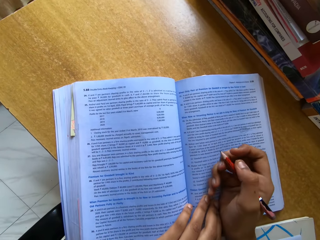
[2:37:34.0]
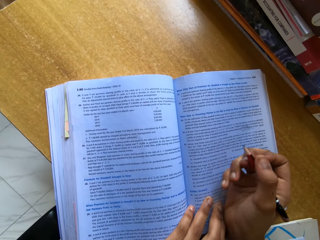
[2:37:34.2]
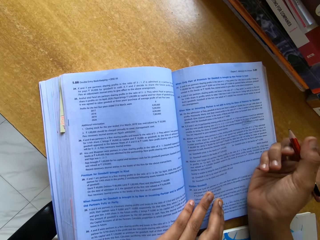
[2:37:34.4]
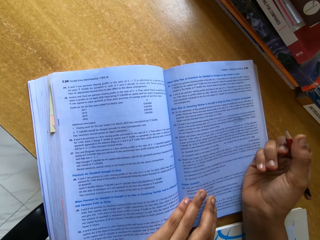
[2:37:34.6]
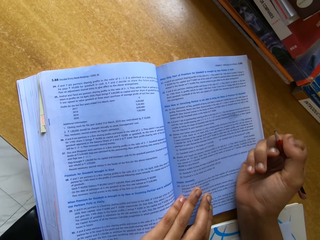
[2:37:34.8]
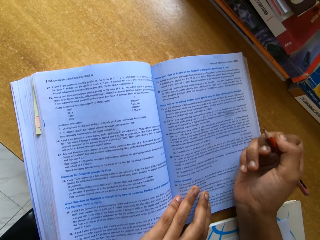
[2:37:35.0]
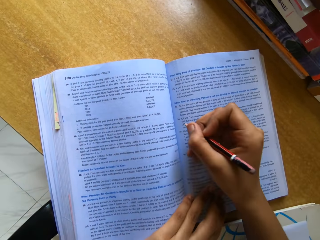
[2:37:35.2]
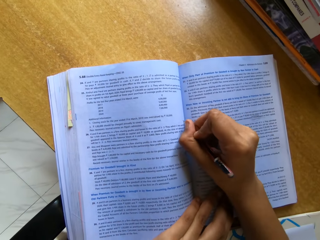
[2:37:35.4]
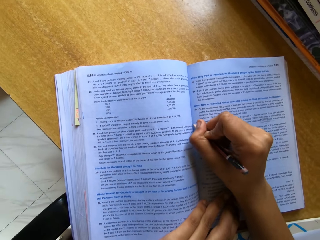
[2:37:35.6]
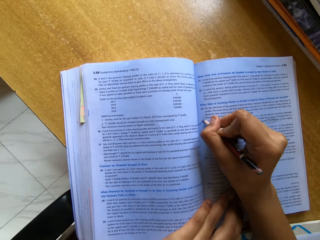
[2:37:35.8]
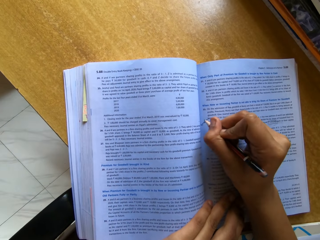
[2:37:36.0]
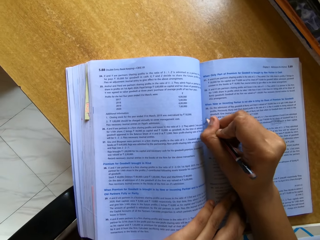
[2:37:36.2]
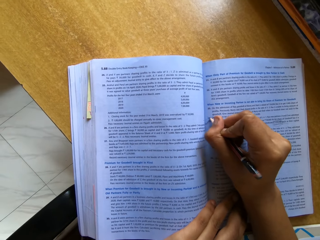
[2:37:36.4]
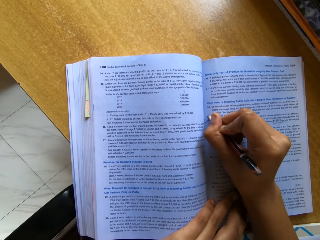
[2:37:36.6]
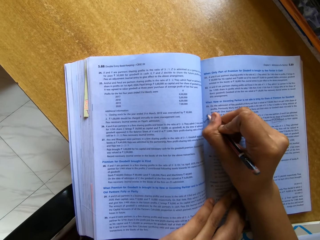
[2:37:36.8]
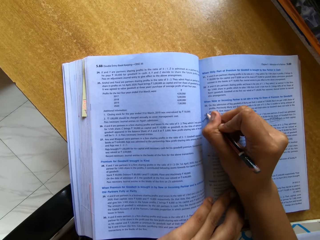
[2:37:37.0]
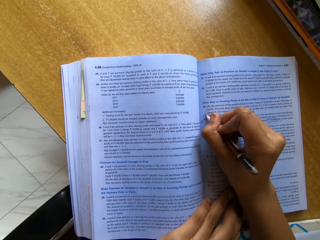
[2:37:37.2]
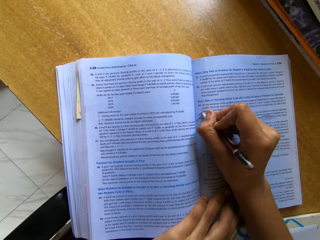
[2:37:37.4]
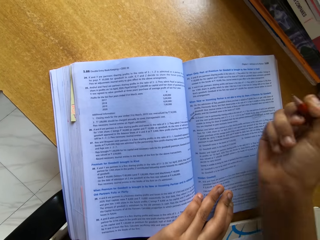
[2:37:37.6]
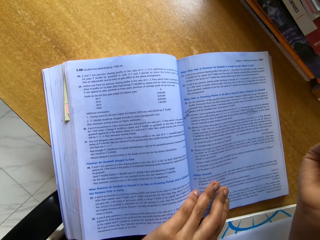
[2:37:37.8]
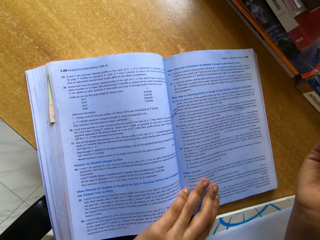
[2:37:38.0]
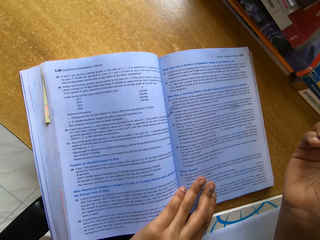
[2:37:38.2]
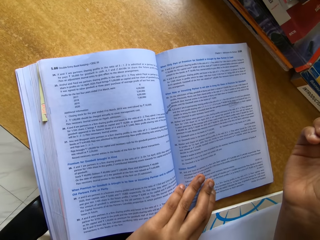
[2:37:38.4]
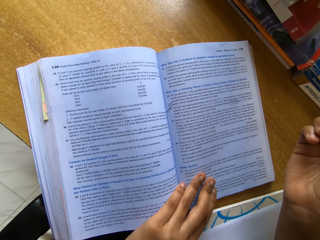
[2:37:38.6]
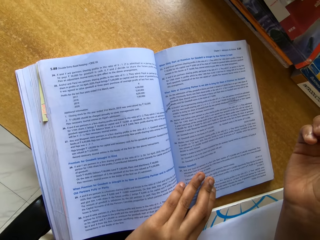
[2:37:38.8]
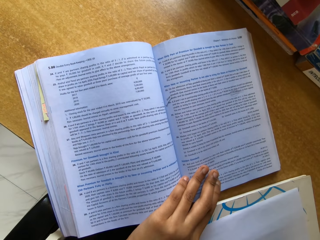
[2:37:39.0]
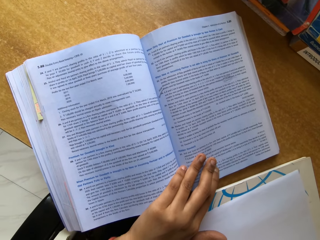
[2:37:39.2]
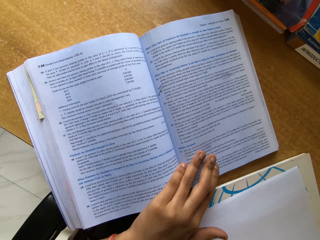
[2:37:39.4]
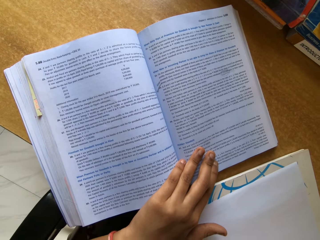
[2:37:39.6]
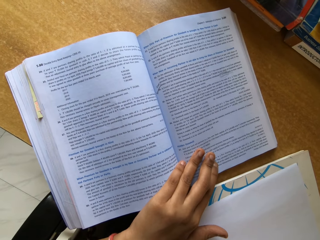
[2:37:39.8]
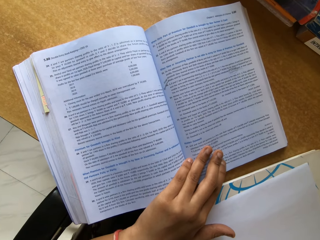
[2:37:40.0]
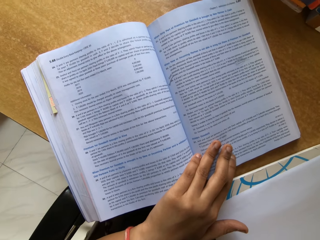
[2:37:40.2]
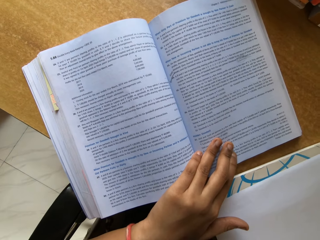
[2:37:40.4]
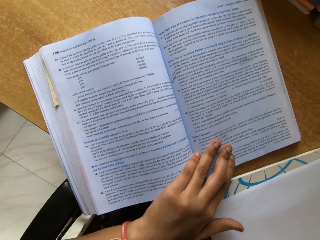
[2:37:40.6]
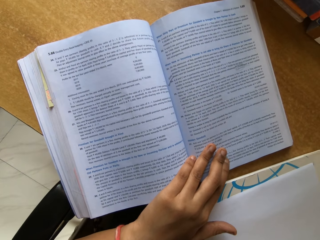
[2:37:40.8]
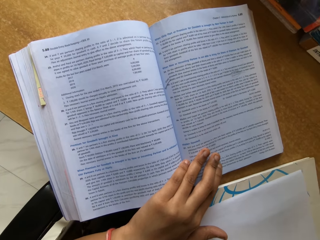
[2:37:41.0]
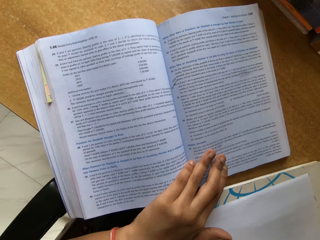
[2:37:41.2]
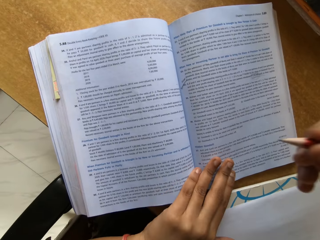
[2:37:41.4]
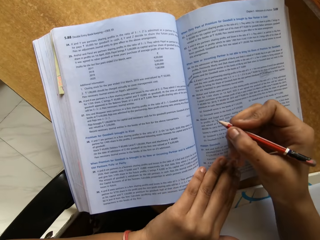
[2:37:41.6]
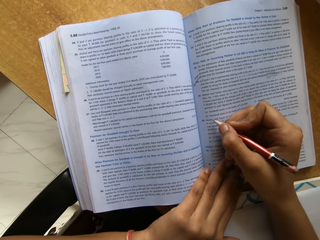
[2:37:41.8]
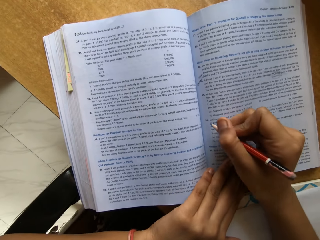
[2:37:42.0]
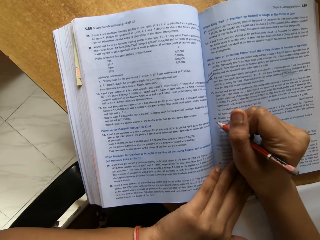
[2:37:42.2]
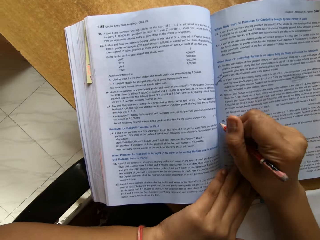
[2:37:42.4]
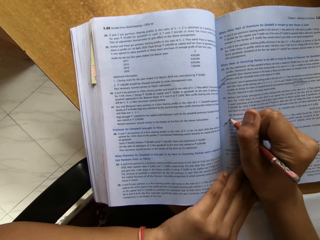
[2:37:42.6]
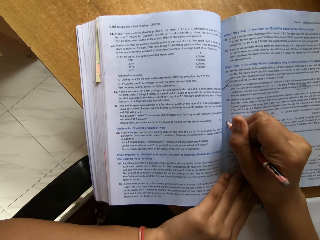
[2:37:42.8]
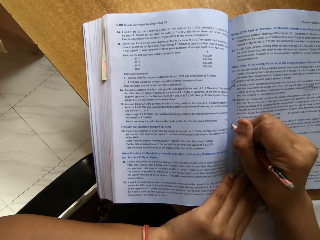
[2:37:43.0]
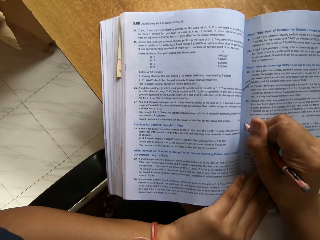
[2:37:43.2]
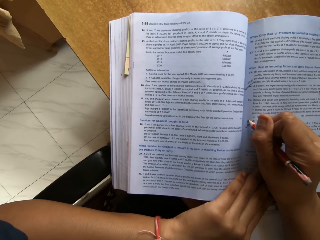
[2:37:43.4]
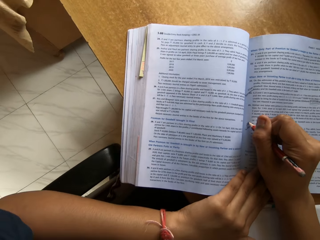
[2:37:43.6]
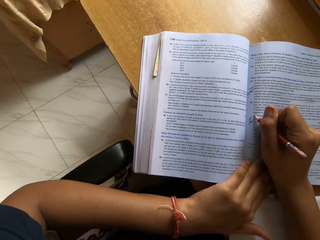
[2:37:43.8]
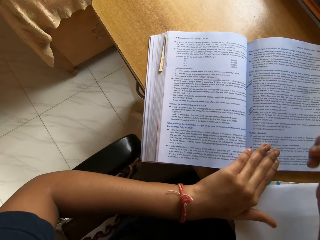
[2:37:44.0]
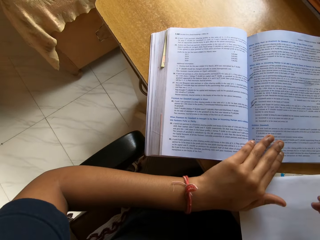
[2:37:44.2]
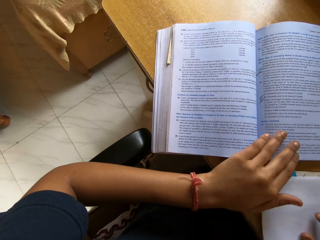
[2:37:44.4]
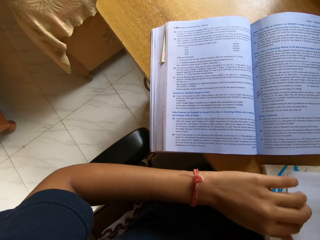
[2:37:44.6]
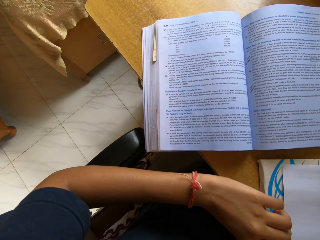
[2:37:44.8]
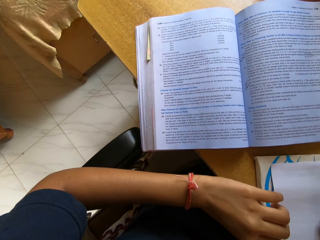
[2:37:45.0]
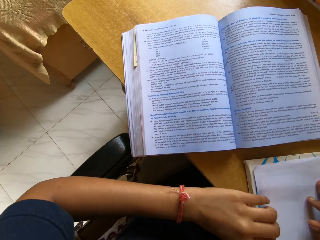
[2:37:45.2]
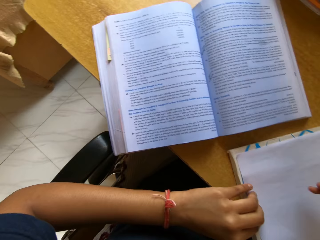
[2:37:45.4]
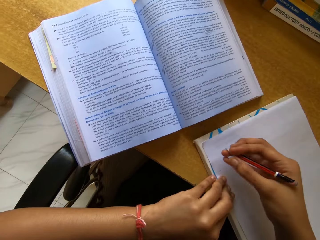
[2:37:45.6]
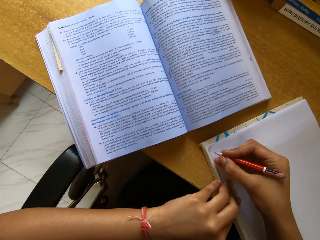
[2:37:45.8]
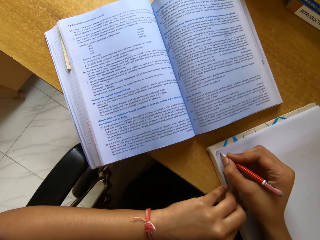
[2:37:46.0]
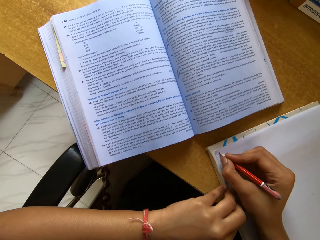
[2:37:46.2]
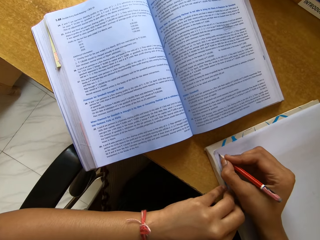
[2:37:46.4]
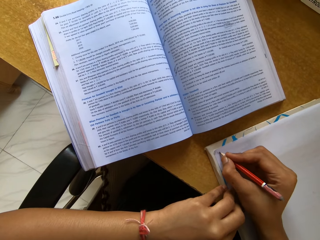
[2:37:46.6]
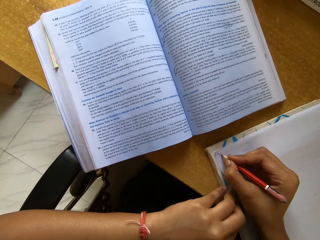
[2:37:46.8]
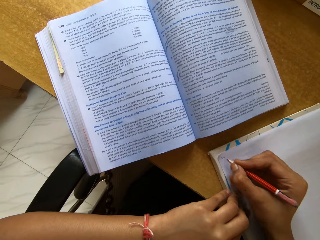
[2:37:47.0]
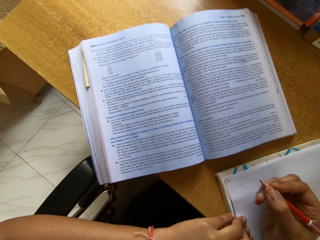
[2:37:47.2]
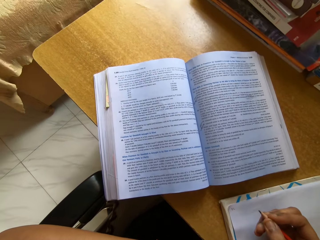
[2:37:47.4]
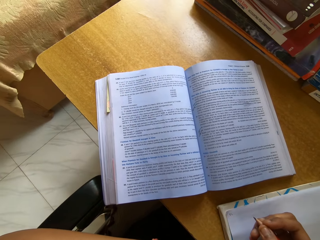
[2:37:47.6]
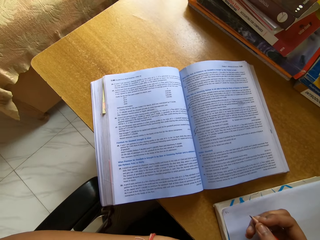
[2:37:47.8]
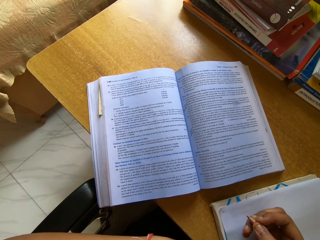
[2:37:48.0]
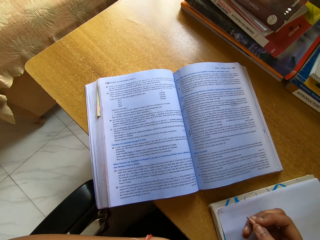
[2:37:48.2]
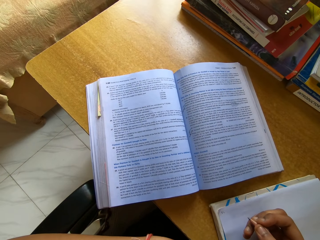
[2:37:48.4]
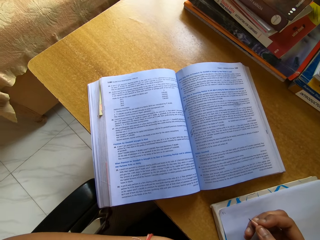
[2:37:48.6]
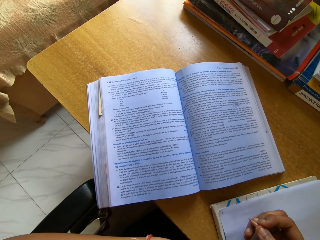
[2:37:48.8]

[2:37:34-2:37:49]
The camera wearer reads the book. They write on the book with a pencil. They write on the book with a pencil again. They write on the paper with a pencil.

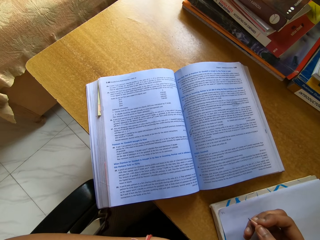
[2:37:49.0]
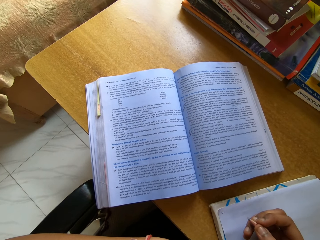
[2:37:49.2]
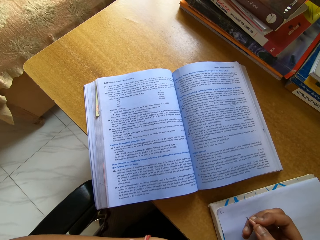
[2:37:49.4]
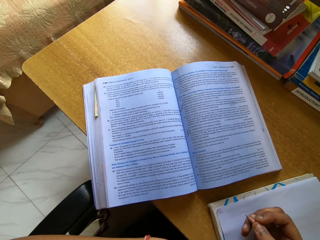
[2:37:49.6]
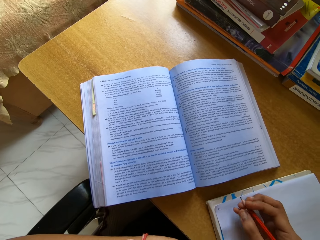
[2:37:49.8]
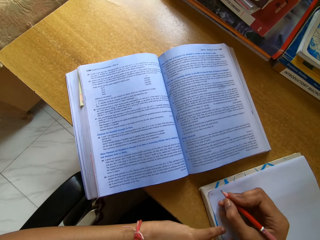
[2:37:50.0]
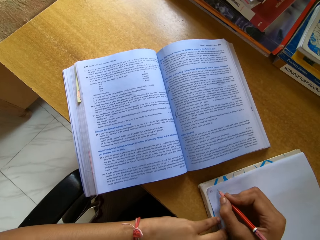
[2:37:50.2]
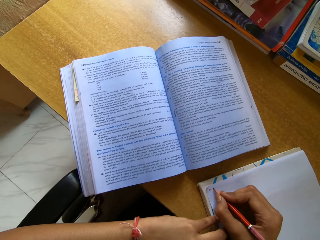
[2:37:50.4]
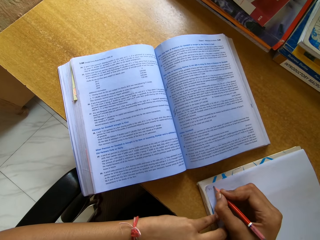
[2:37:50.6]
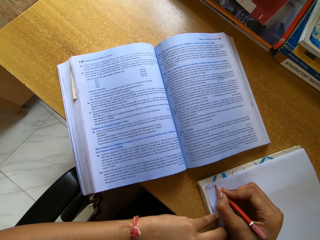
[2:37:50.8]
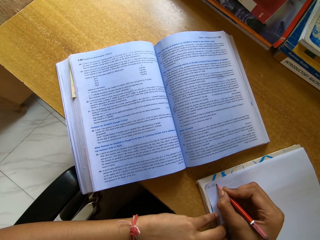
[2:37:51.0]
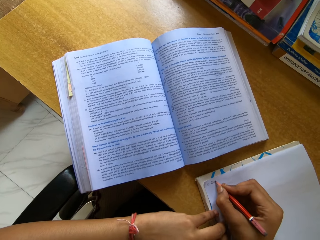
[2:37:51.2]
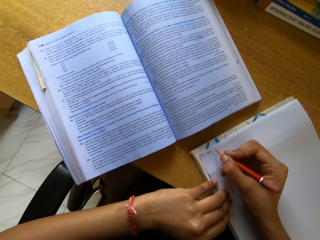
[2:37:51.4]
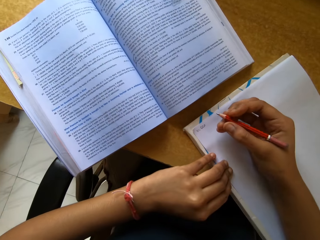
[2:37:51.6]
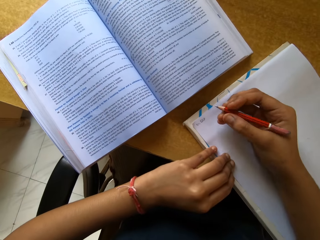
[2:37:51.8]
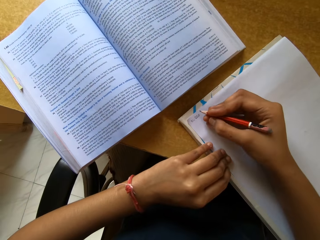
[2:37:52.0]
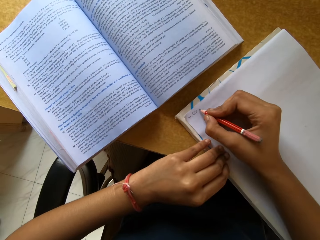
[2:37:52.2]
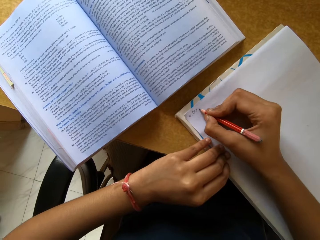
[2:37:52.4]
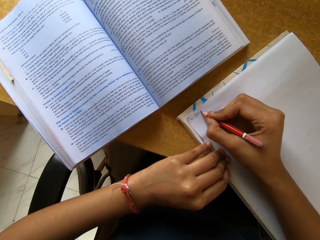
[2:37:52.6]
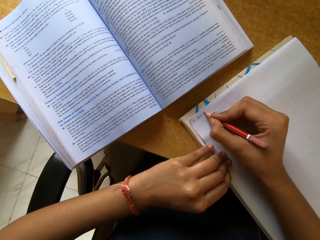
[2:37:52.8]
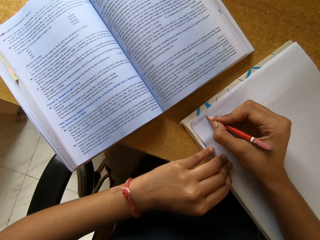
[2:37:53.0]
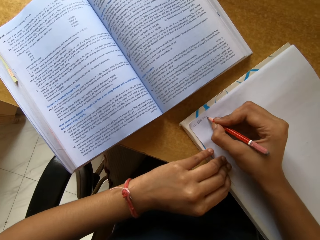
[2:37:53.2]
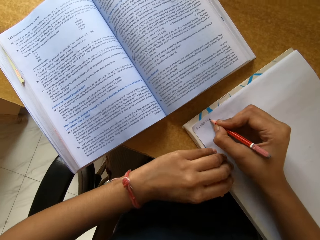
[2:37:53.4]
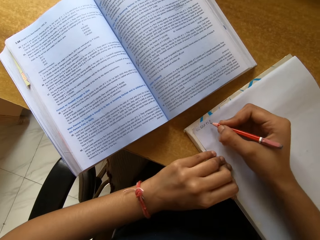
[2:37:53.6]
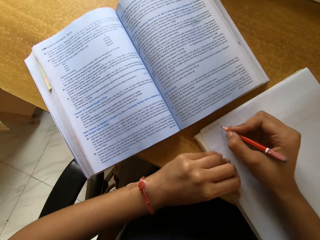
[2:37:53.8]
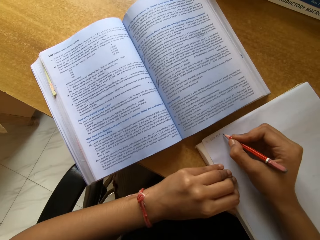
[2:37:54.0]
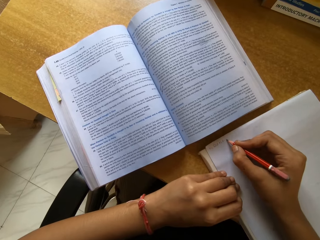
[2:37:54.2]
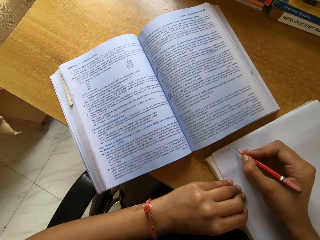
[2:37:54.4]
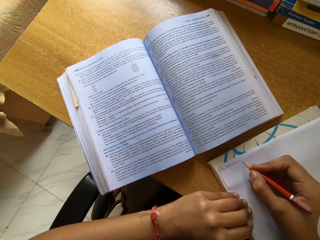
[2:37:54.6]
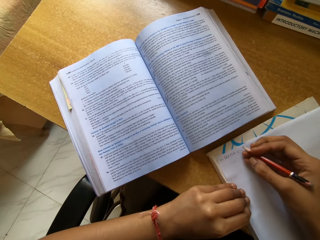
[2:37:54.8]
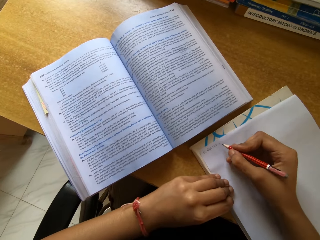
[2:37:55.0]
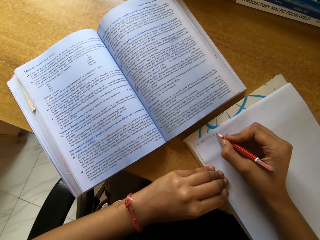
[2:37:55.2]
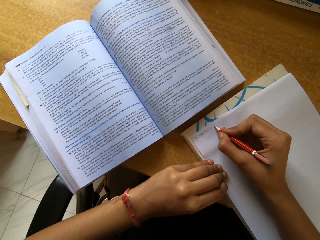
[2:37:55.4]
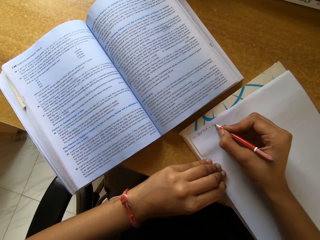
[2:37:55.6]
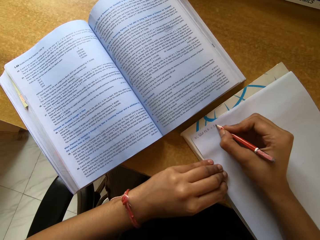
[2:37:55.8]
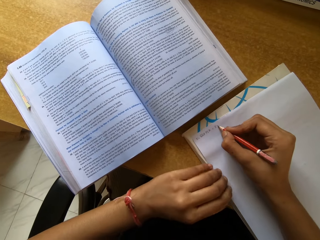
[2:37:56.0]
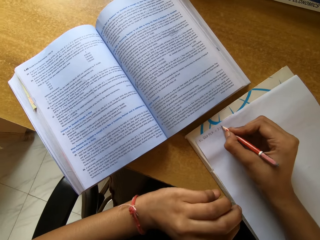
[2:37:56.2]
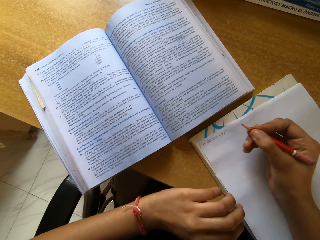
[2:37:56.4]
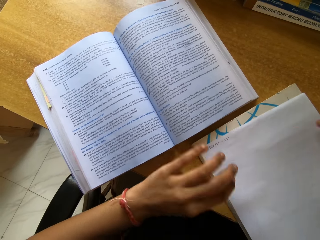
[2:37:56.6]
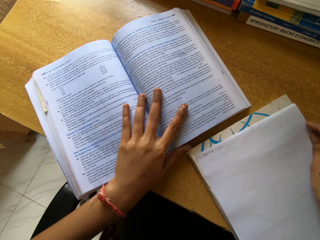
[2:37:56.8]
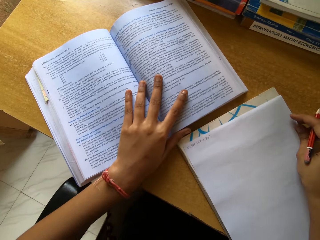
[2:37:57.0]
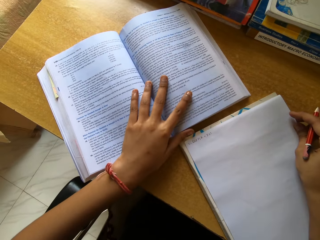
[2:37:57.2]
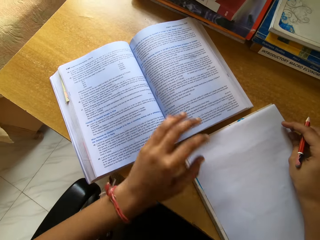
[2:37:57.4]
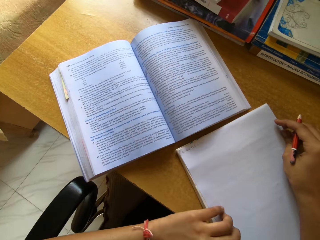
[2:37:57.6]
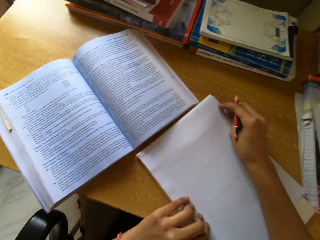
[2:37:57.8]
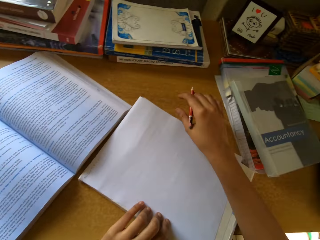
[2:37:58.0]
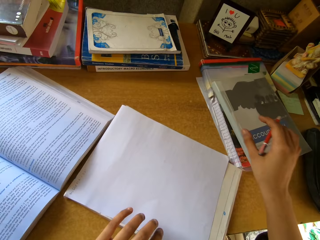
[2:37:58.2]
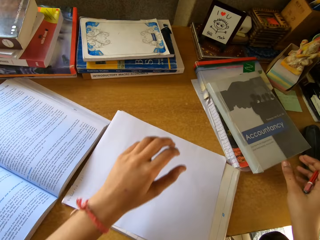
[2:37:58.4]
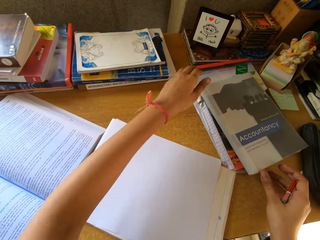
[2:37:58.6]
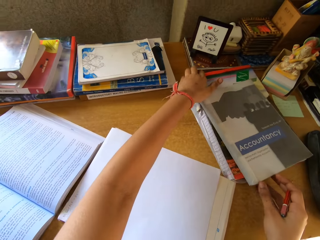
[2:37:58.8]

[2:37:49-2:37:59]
The camera wearer writes on a paper with a pencil. They write on the paper with a pencil again. They push a text book.
